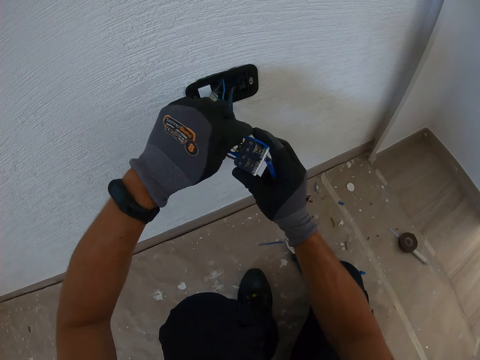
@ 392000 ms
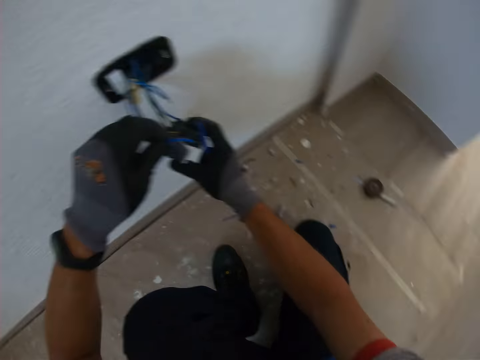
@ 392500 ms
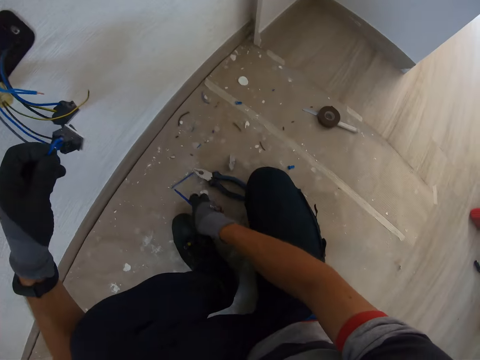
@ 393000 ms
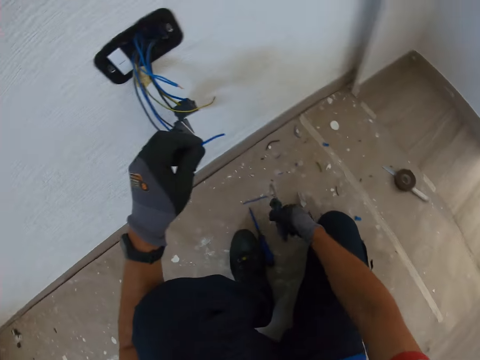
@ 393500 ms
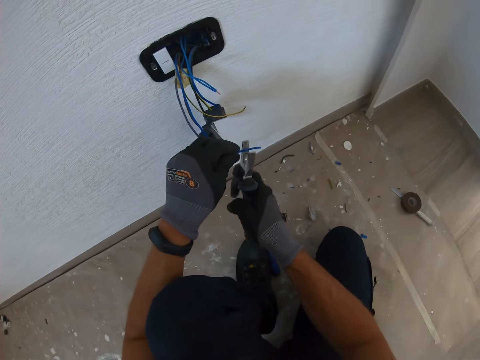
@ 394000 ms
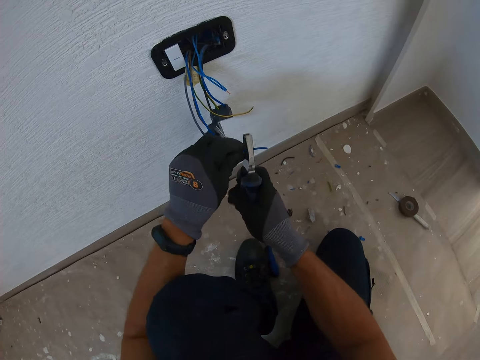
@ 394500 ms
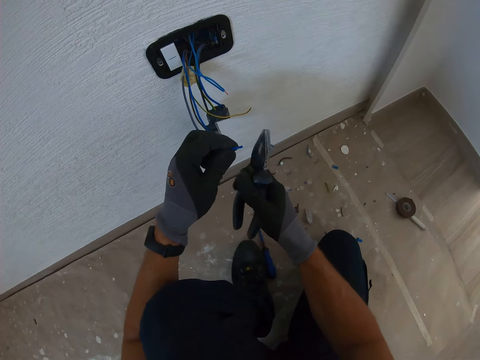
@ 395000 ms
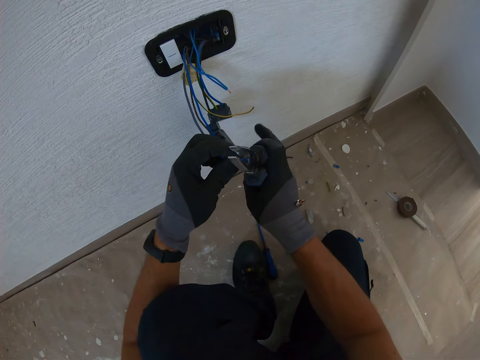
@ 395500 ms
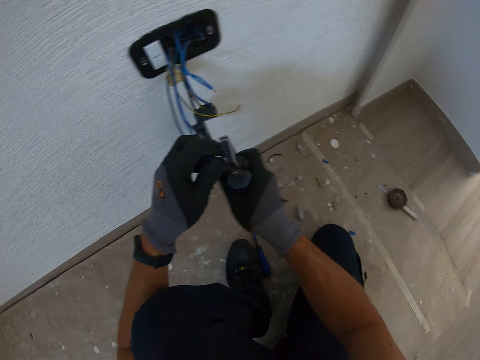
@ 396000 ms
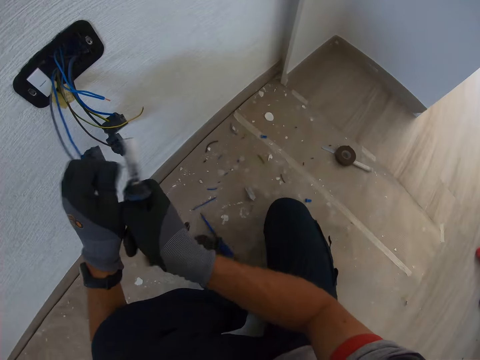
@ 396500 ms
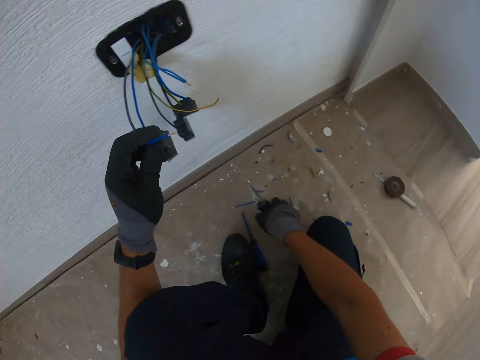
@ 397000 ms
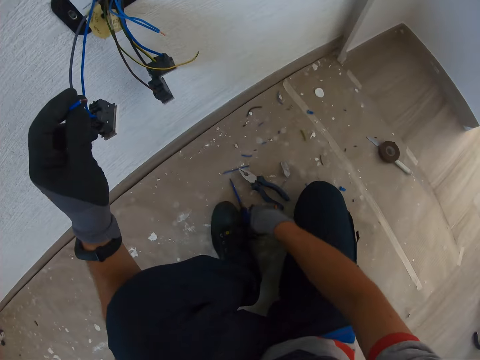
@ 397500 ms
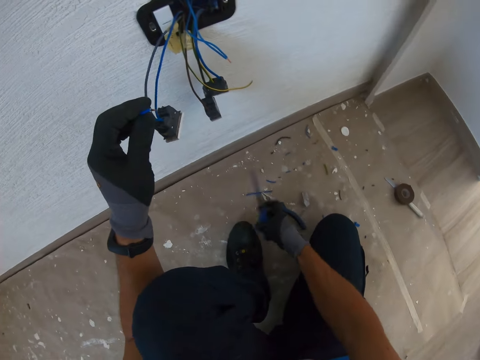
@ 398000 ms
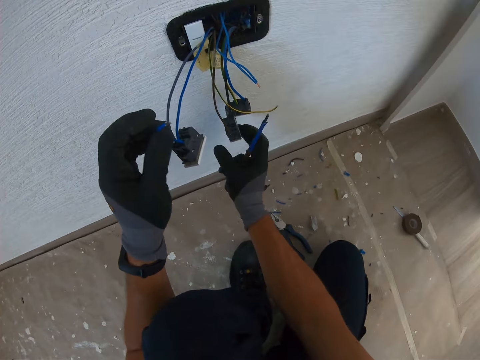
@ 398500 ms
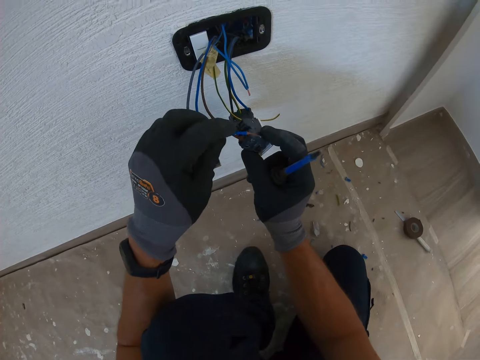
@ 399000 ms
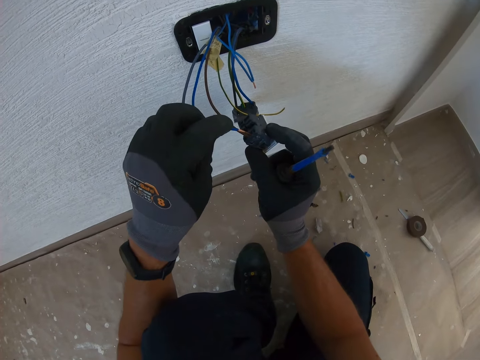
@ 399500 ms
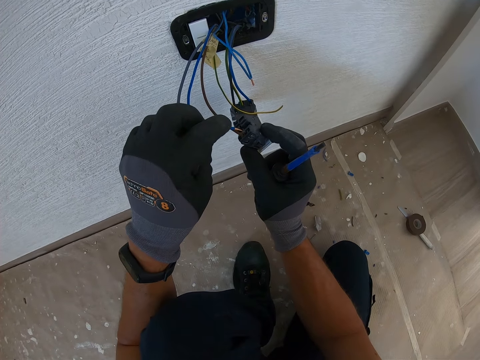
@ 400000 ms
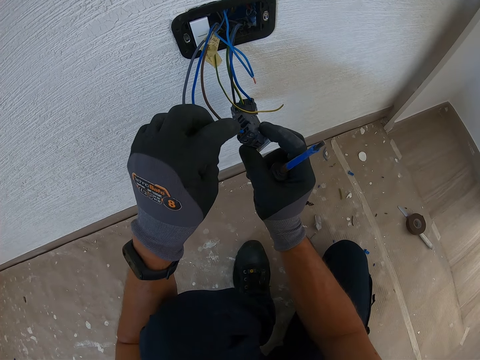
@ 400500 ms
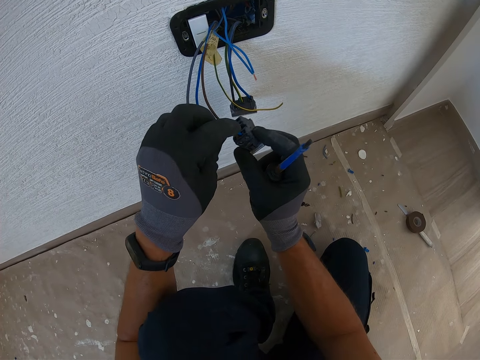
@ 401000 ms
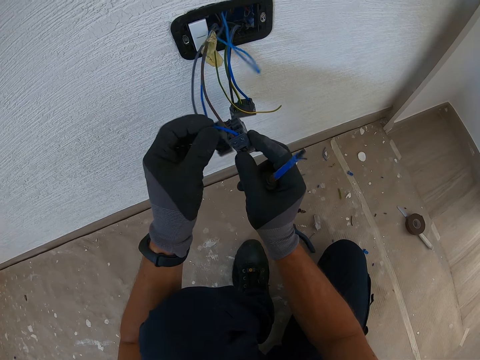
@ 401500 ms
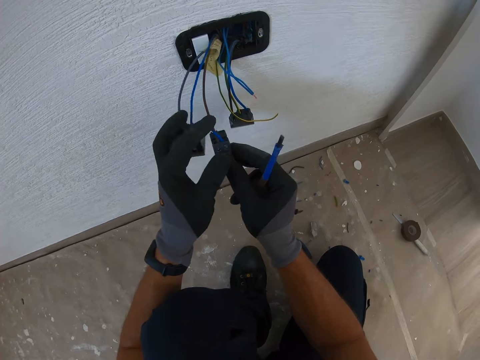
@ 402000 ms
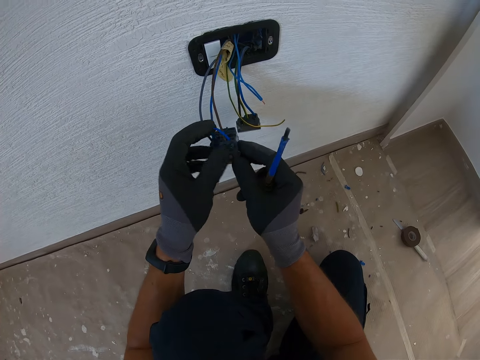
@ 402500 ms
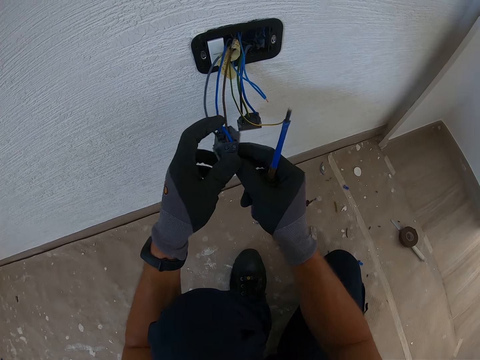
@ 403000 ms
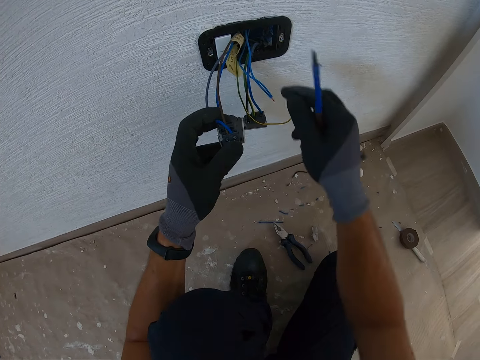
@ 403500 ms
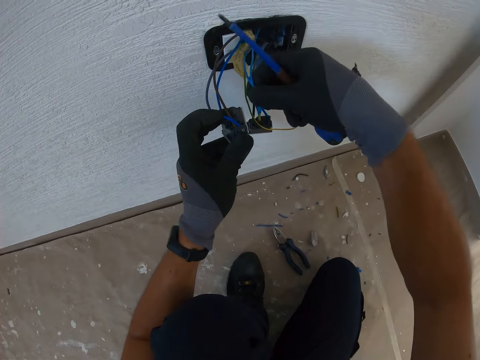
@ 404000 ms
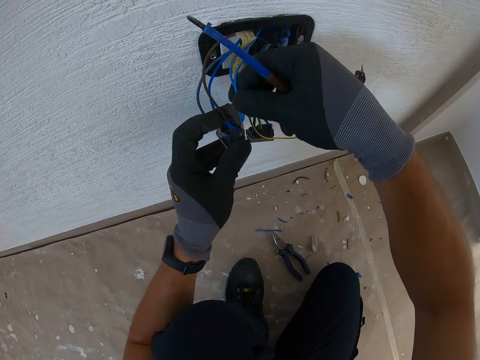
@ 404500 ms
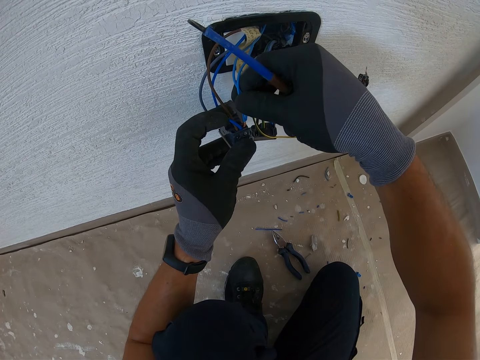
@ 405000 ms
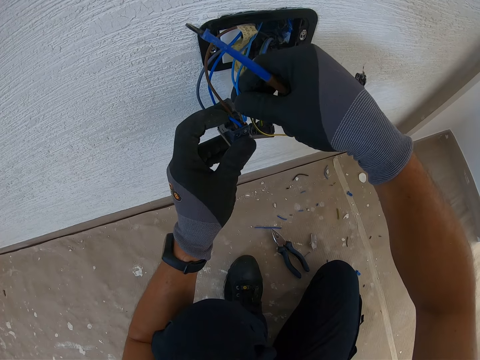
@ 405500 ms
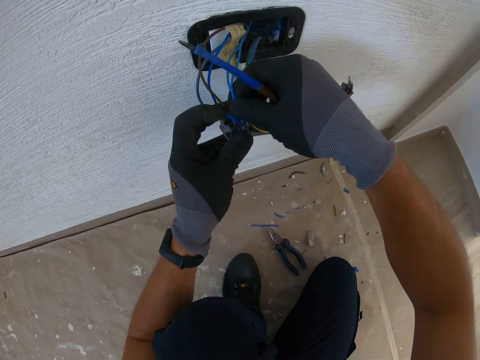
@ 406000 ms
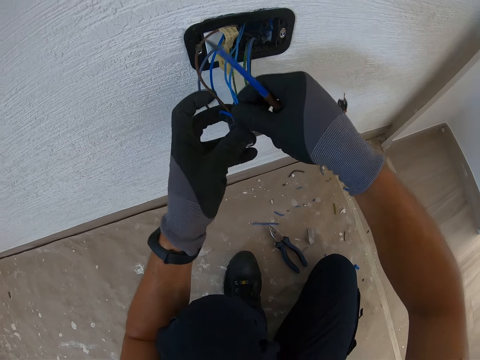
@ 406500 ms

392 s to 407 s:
The camera wearer drops a tester. They take the pliers on the floor. They cut the wire with the pliers. They take the screwdriver on the floor. They connect the cable in something. They fix the wire.

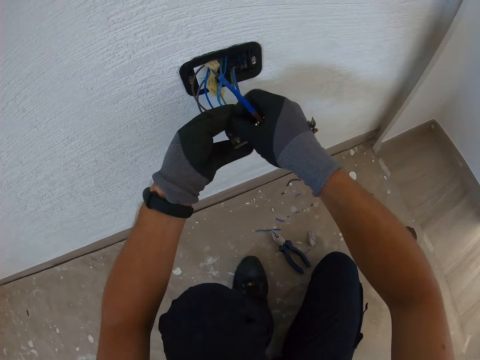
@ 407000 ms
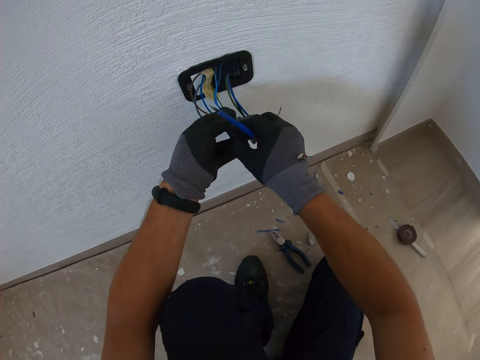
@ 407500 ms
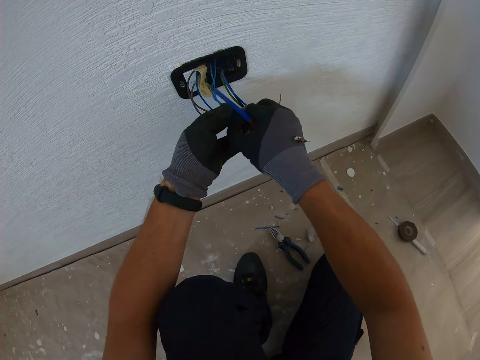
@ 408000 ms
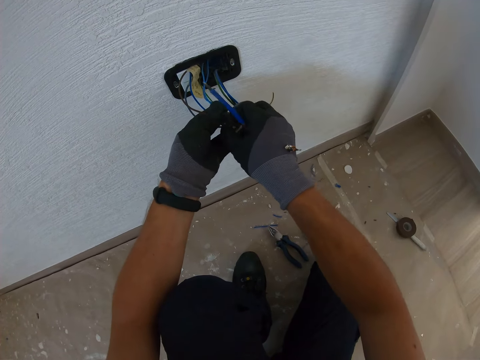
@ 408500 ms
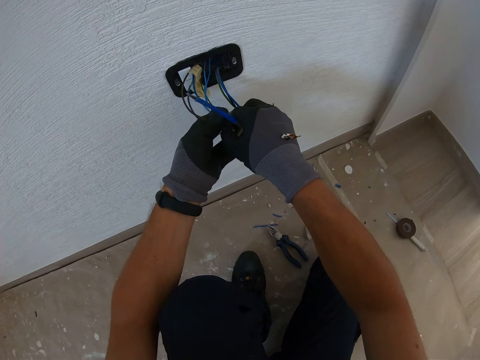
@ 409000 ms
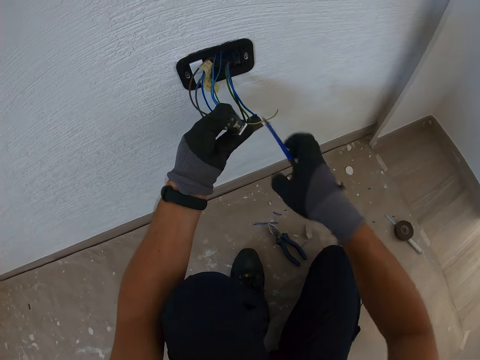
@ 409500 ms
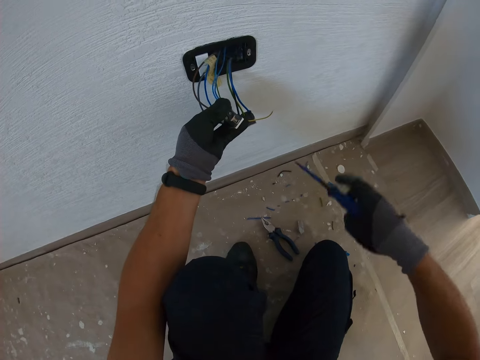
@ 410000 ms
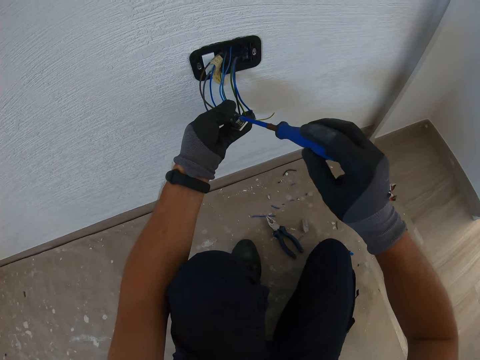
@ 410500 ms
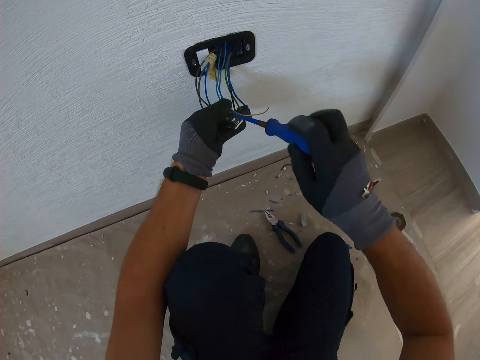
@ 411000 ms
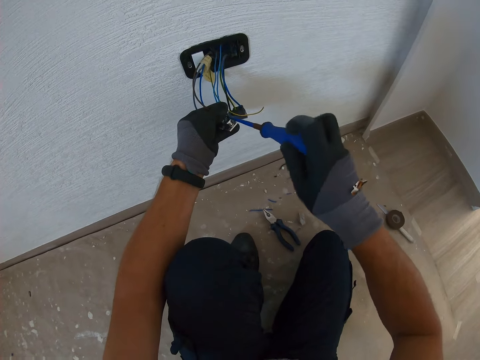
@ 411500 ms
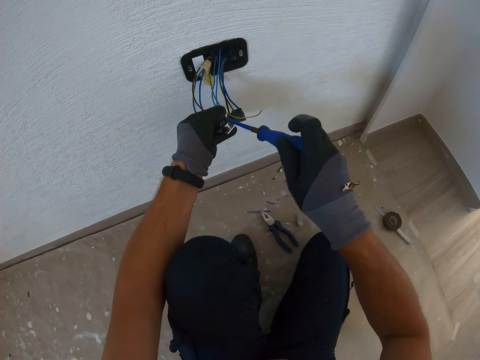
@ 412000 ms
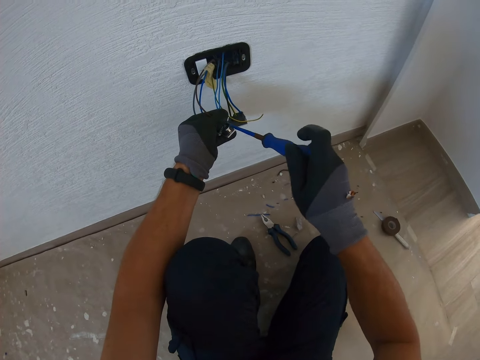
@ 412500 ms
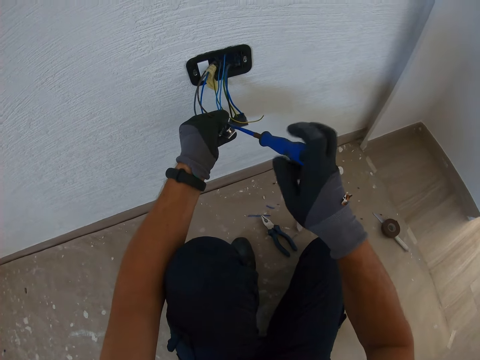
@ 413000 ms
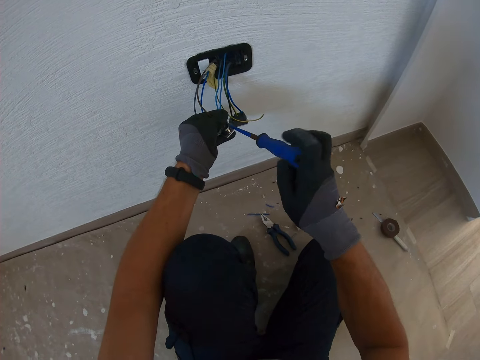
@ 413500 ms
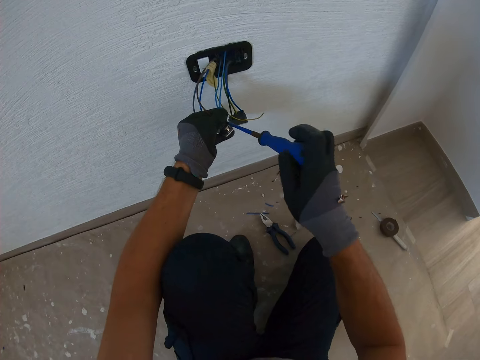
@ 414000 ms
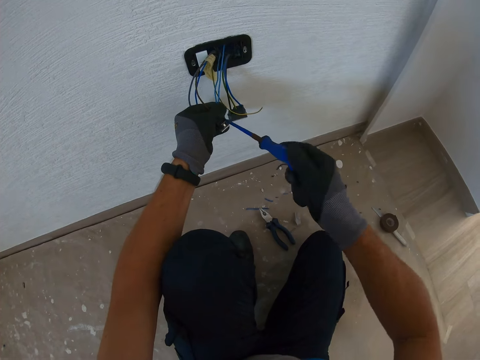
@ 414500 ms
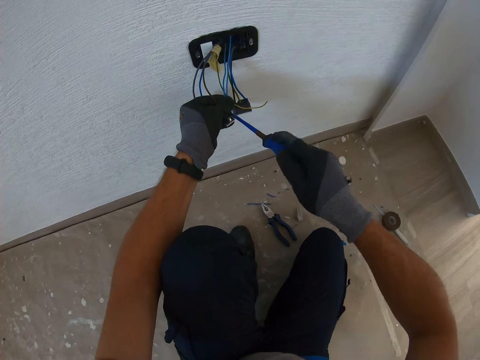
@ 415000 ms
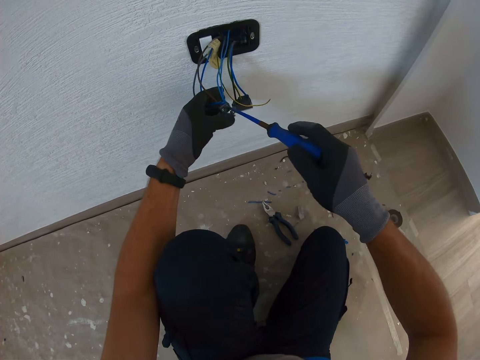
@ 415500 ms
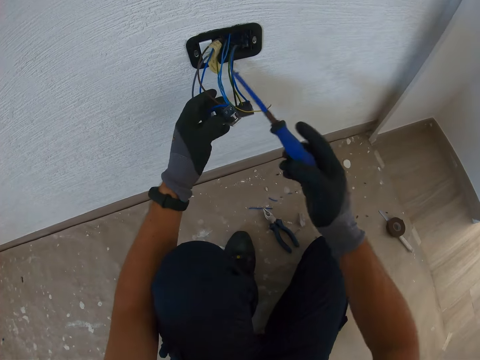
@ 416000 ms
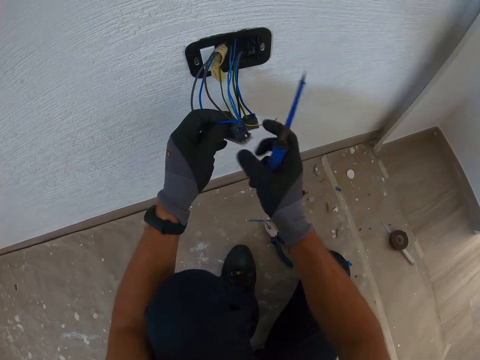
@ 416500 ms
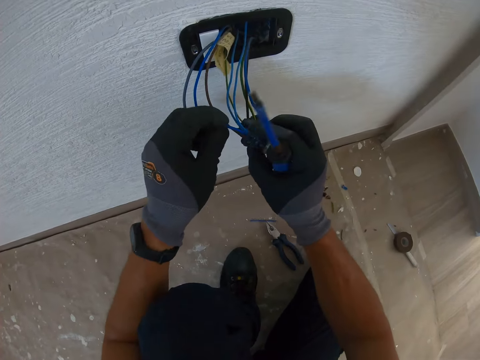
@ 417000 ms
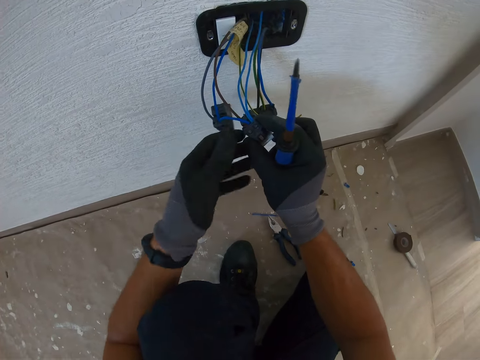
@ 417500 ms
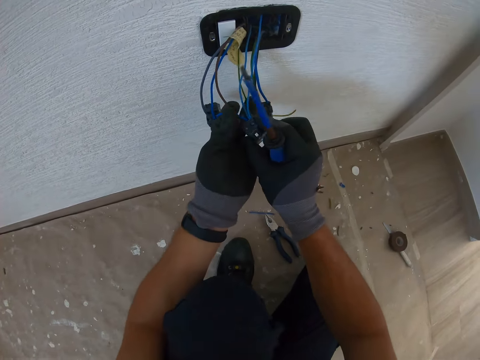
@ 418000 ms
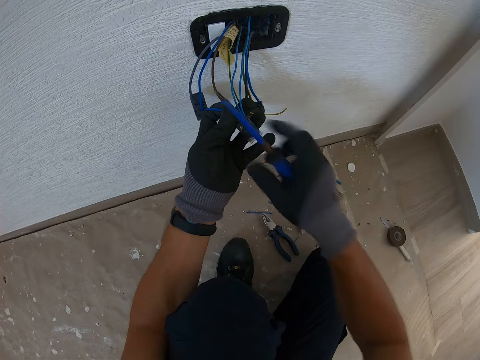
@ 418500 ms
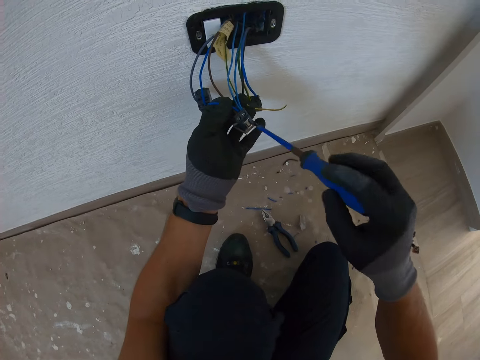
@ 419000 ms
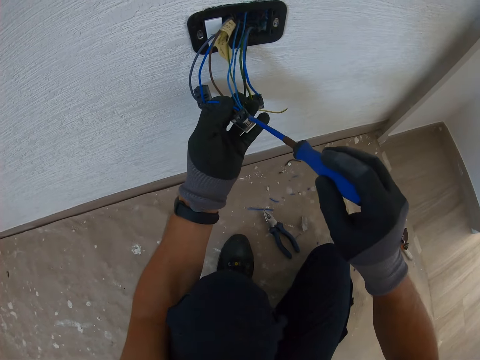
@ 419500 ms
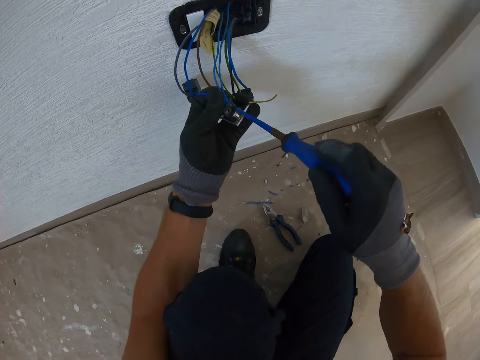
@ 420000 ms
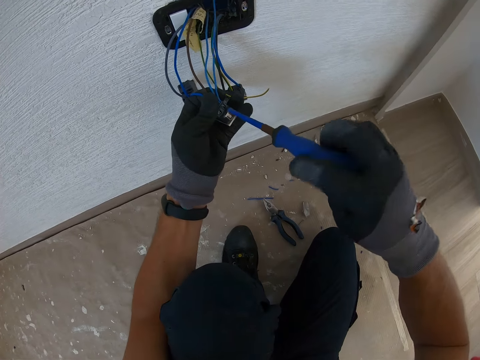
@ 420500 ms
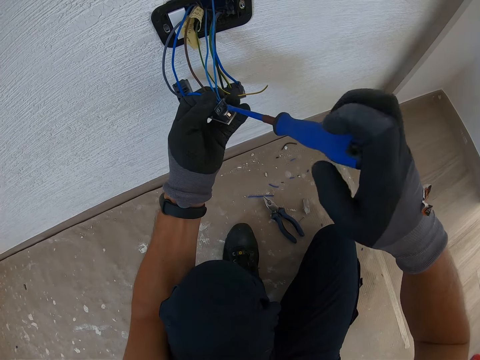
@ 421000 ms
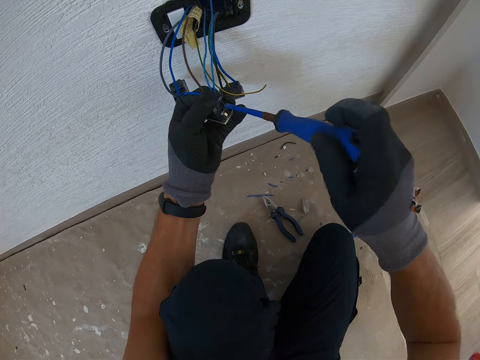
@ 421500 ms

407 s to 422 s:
The camera wearer fixes the cables in something with the screwdriver. They adjust a nut.
